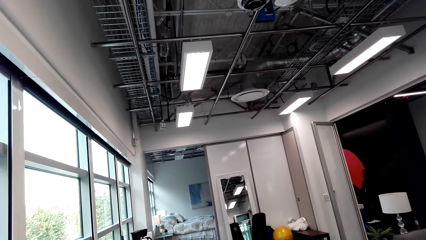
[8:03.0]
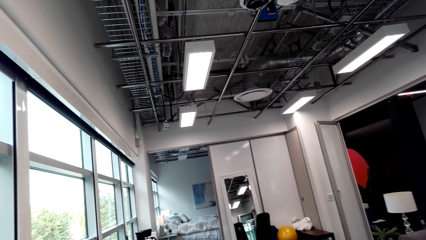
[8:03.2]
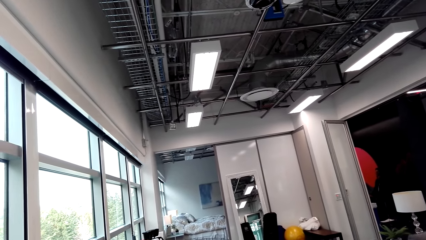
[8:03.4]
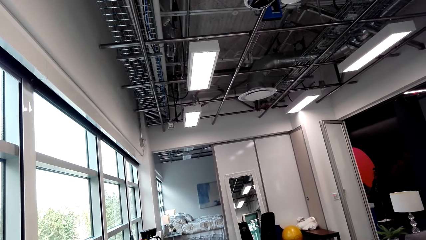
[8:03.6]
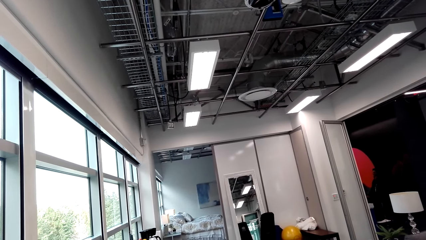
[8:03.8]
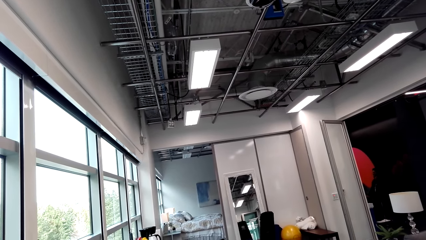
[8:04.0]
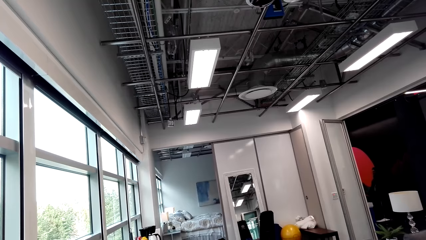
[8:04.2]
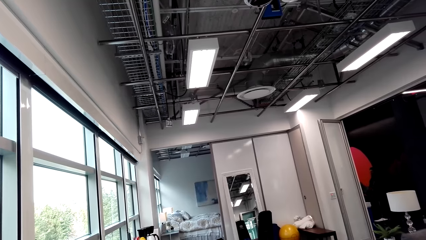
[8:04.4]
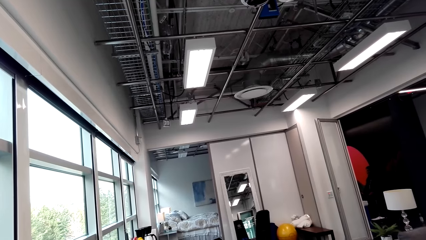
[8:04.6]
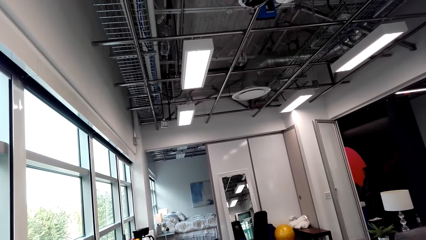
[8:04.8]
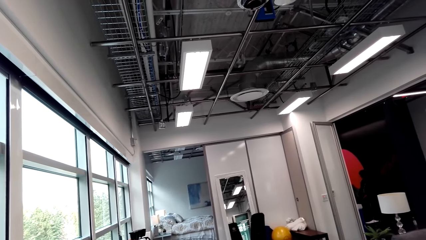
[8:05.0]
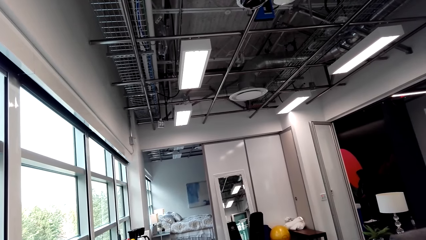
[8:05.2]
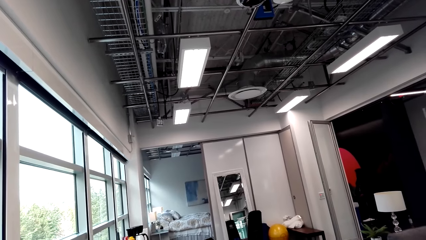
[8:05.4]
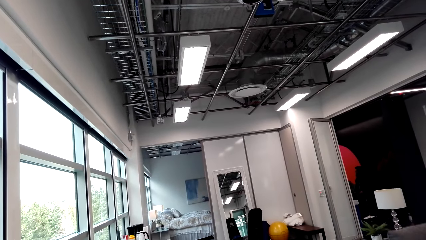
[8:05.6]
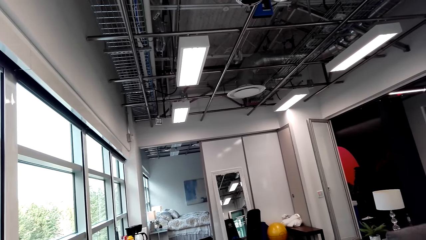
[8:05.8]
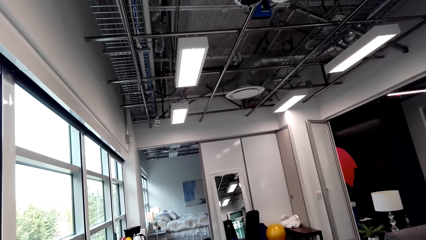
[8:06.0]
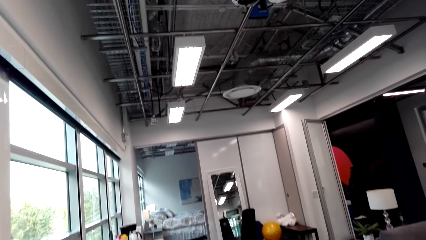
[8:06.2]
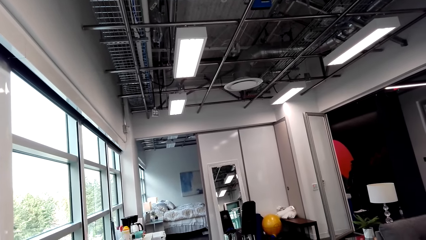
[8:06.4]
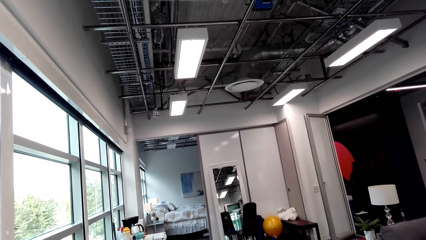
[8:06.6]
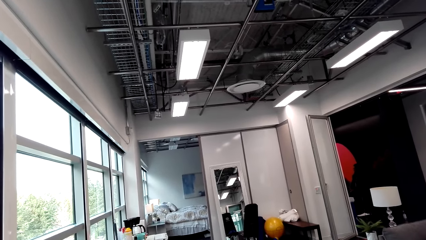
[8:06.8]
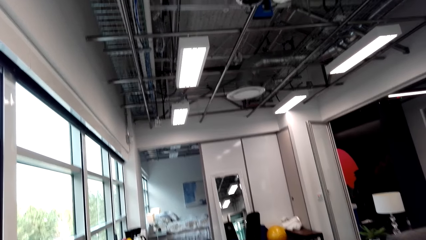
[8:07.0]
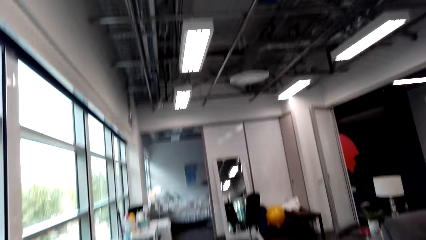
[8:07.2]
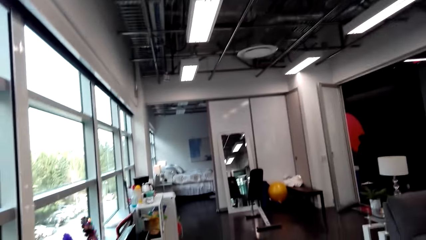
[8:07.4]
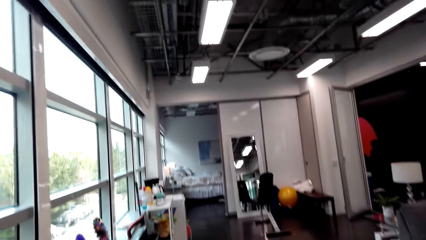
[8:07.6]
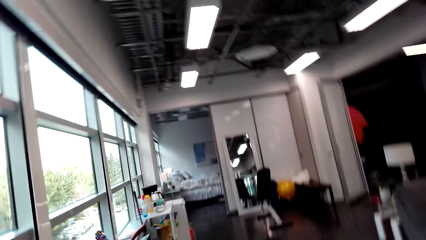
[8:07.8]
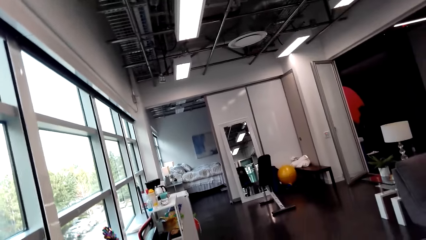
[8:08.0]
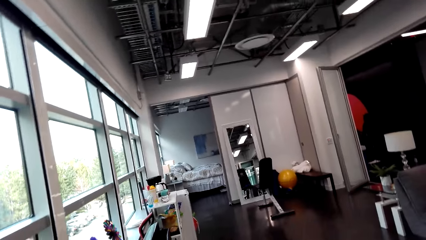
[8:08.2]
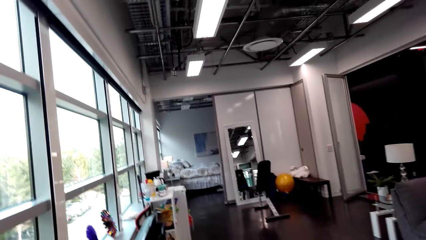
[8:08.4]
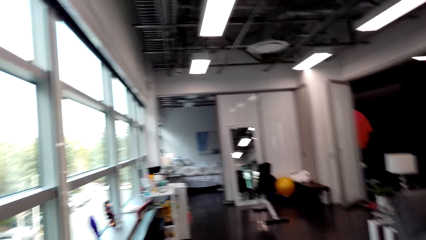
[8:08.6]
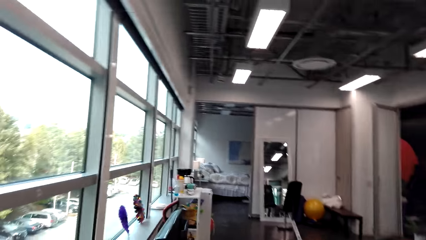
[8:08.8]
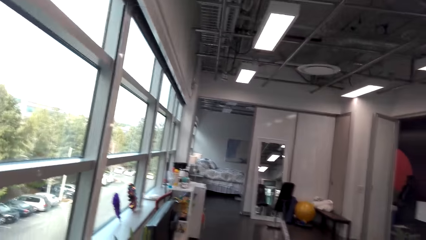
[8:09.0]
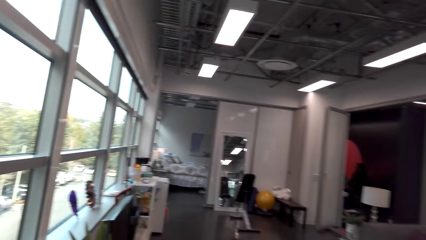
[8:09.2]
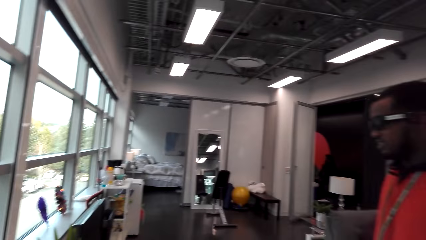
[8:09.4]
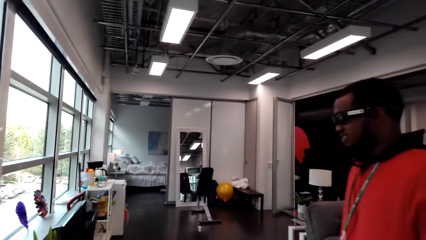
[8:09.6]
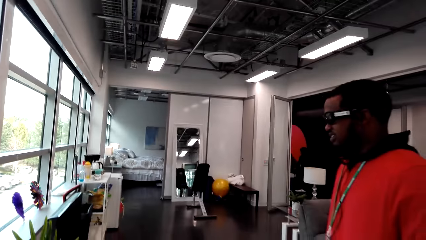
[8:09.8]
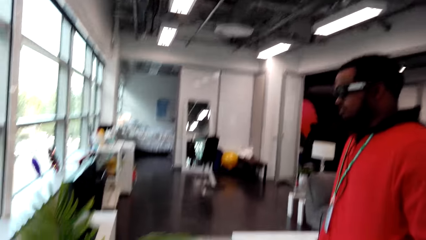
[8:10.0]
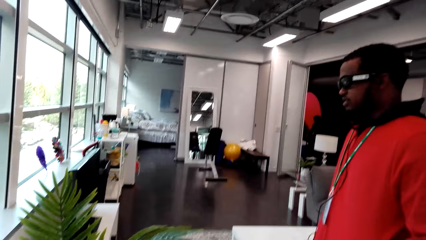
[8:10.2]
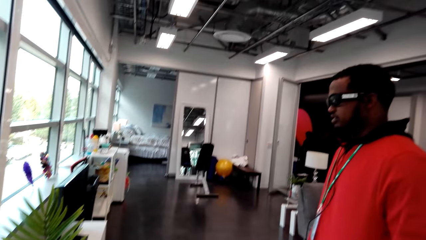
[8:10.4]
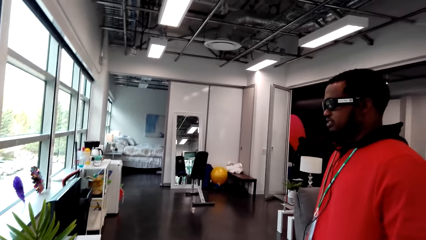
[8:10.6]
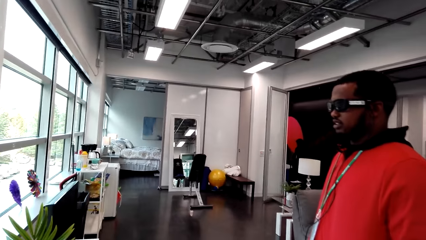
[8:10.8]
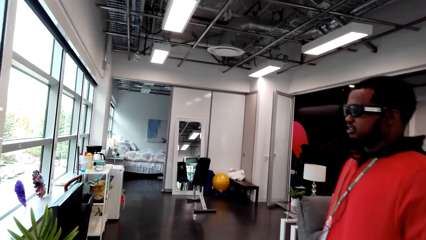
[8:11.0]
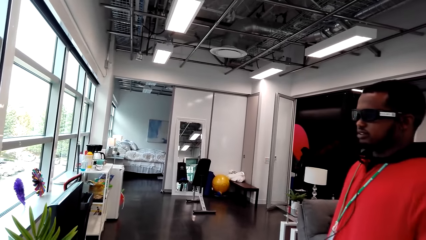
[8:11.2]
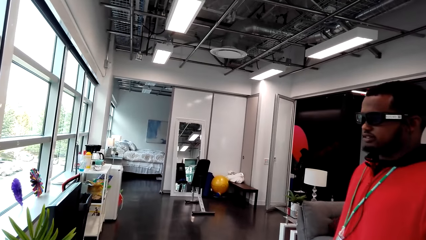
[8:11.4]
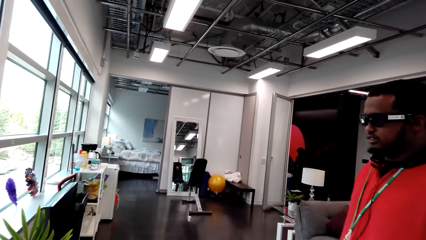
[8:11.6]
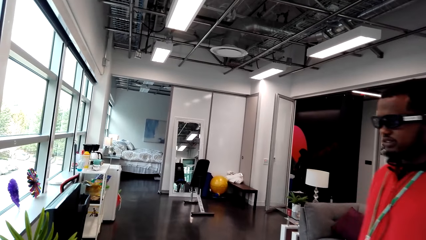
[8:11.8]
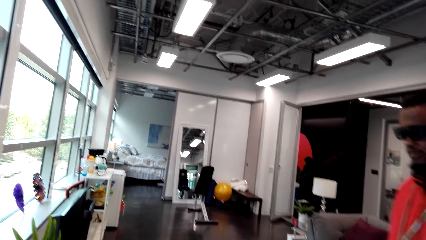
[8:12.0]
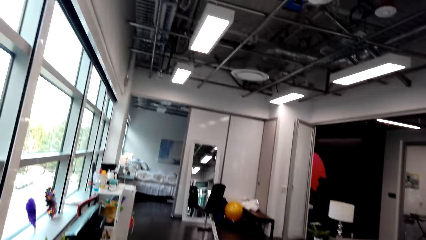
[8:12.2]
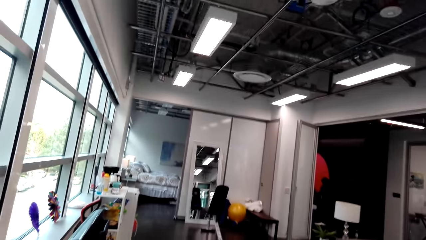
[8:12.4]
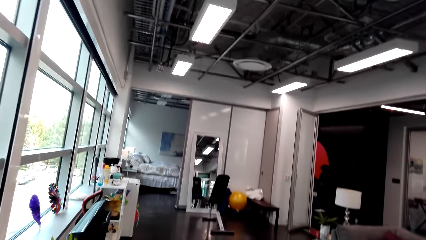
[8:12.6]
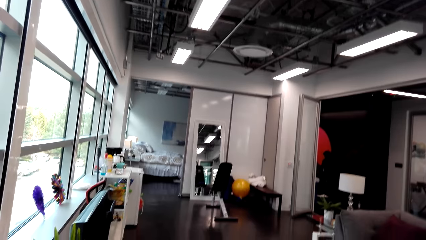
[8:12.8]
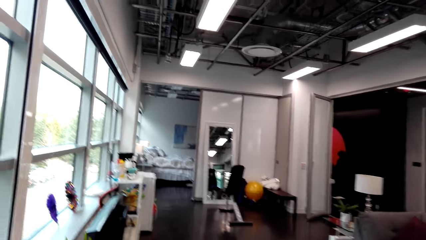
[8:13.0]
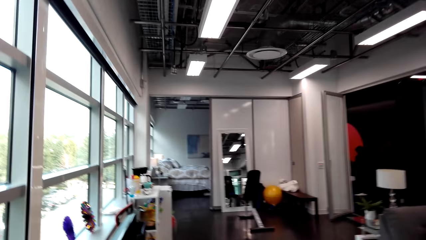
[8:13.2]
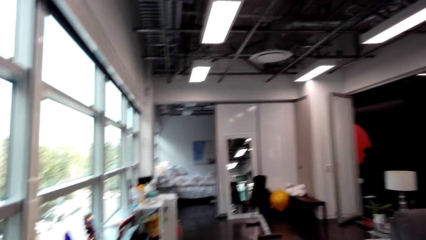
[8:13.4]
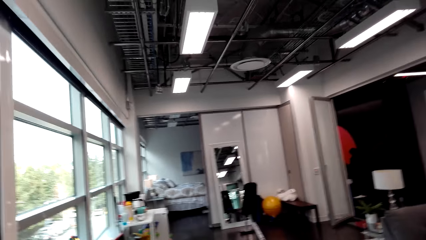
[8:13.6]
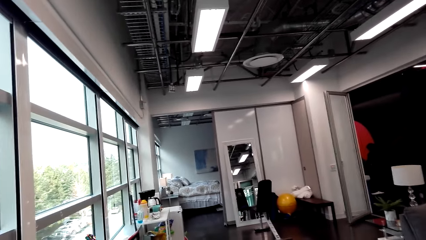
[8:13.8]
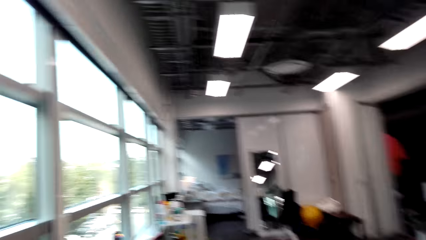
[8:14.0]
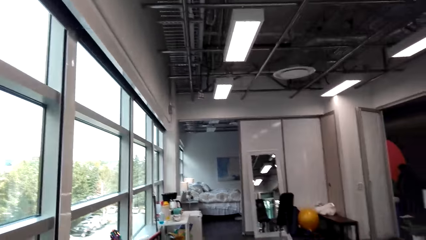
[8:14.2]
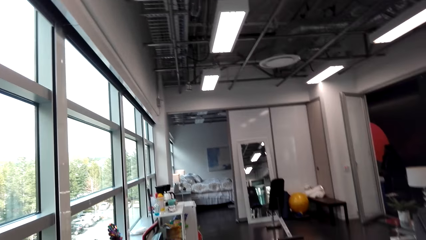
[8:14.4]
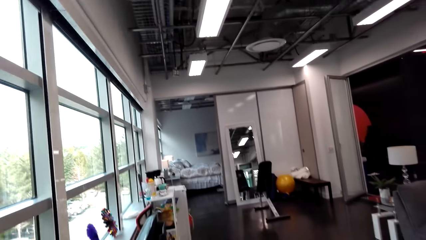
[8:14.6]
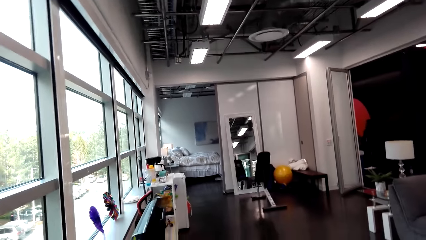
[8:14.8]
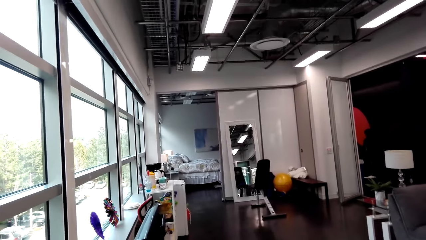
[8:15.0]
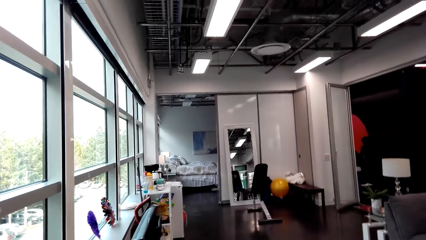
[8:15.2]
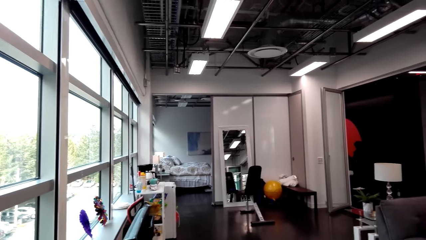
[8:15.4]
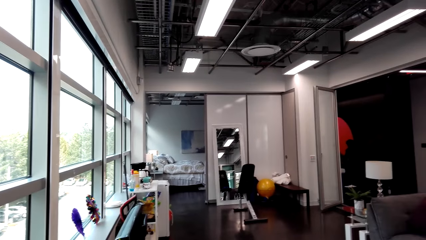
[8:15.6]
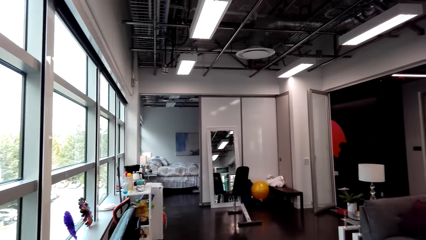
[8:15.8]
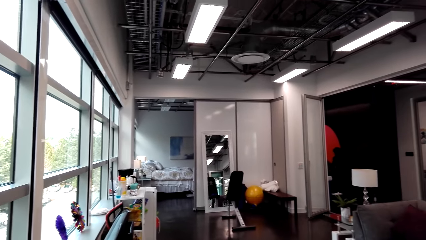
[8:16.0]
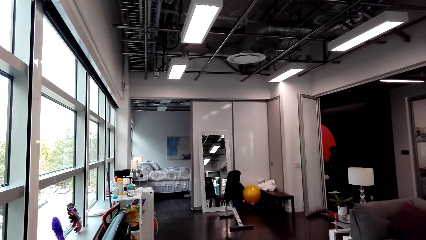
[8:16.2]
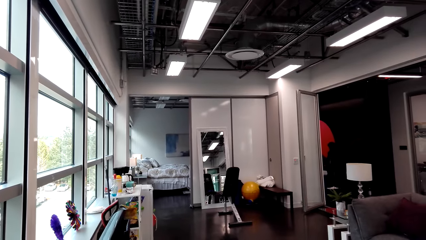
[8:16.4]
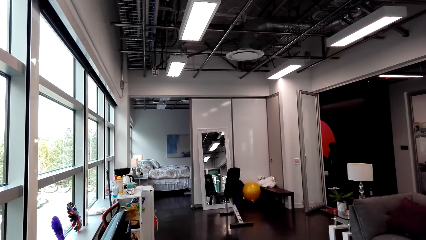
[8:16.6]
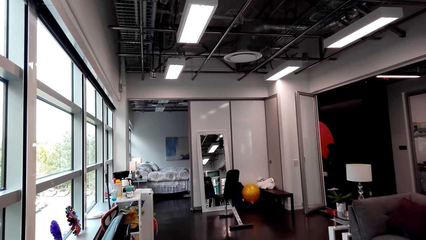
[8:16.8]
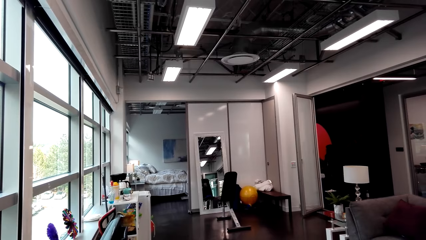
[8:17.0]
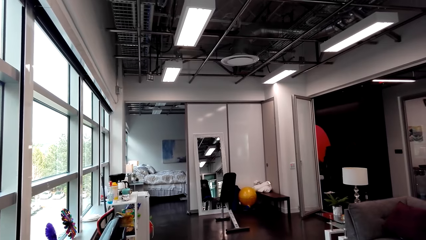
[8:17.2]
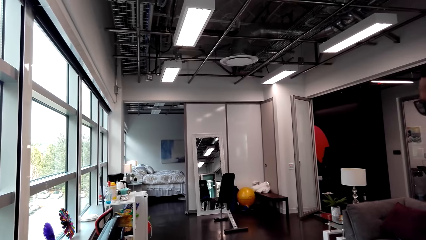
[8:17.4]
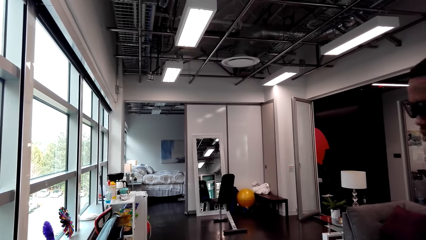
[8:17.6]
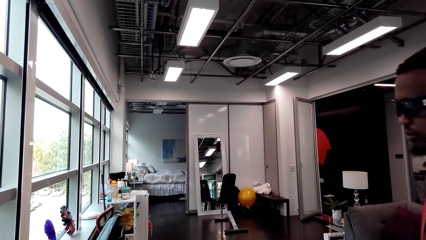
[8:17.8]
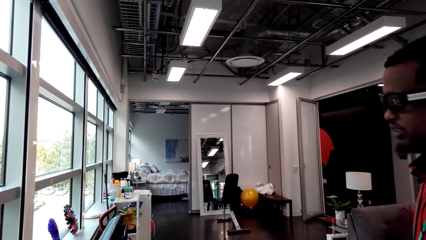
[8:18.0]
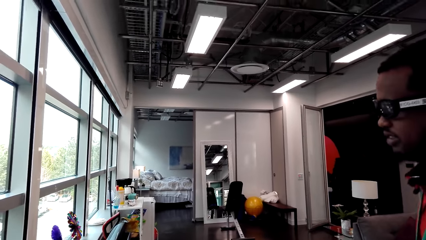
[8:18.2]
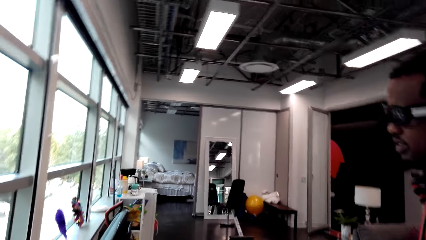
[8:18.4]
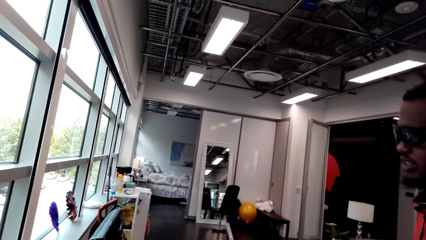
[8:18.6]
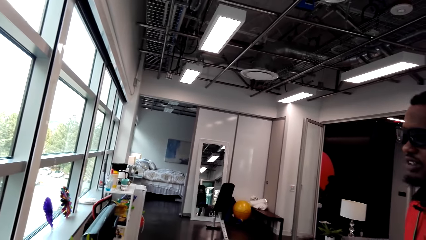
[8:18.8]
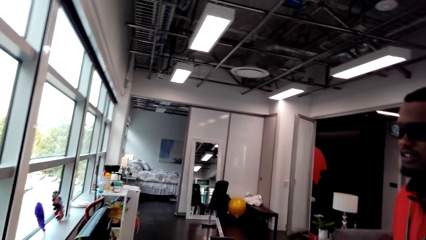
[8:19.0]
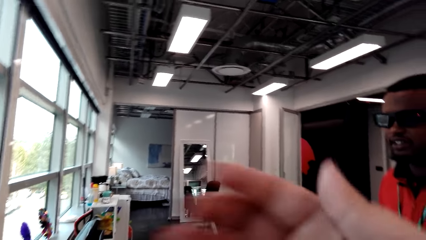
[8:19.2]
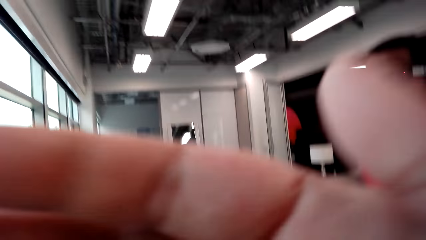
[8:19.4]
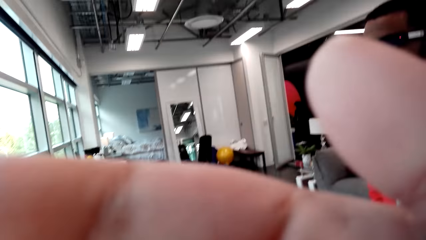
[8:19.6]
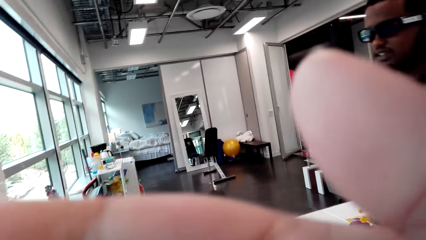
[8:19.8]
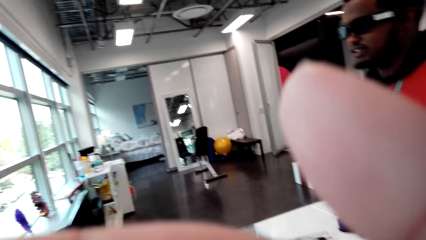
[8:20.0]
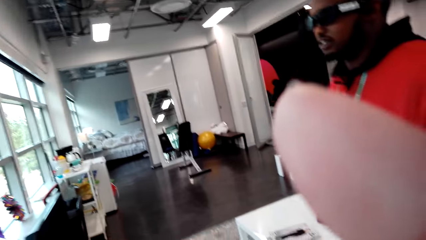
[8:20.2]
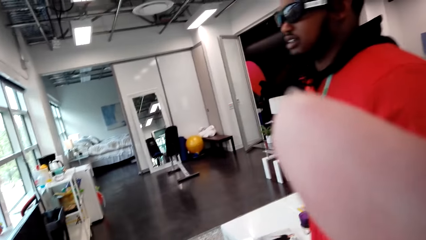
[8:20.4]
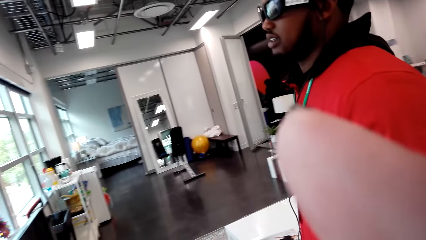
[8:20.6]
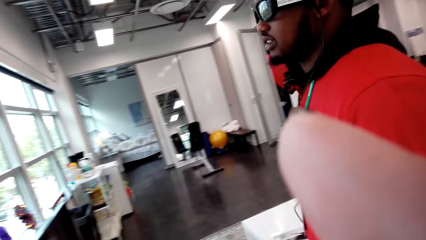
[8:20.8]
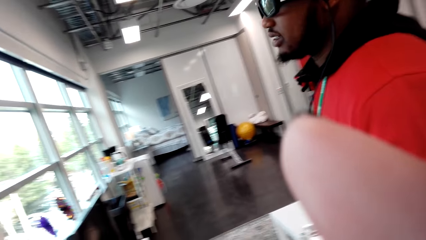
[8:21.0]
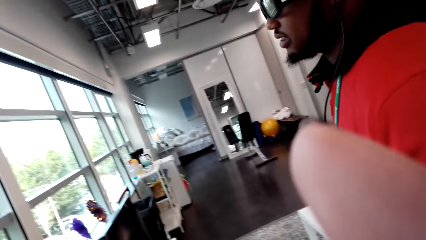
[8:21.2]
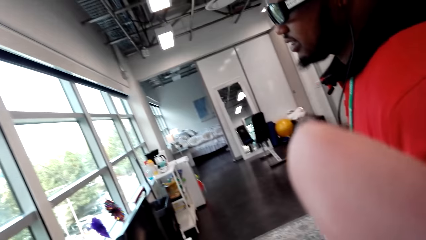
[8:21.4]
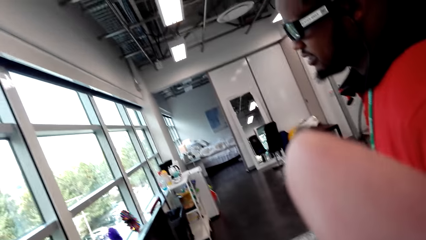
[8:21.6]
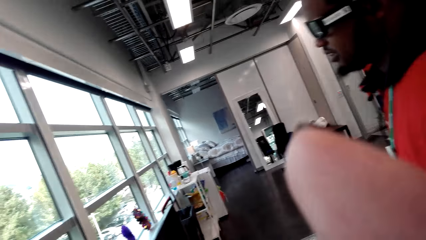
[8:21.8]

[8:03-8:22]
A man talks. The camera wearer talks. He laughs. The man talks. The camera wearer talks. He lifts his hand.
